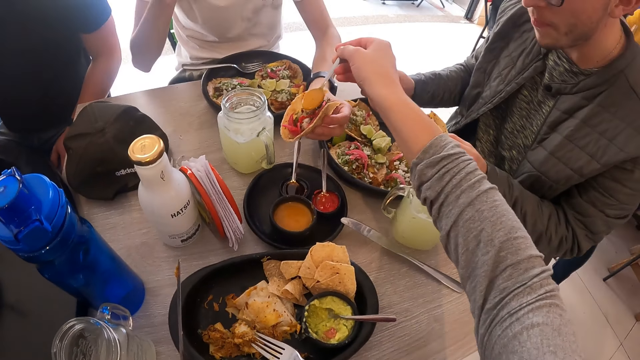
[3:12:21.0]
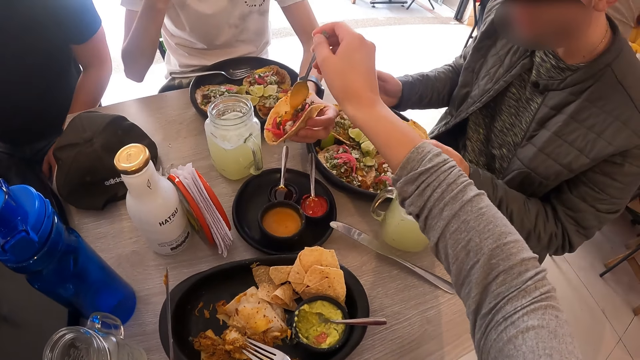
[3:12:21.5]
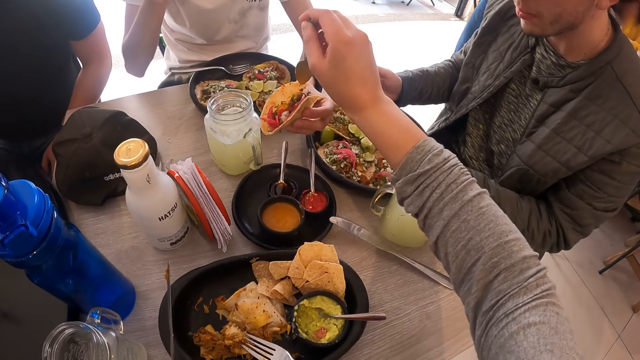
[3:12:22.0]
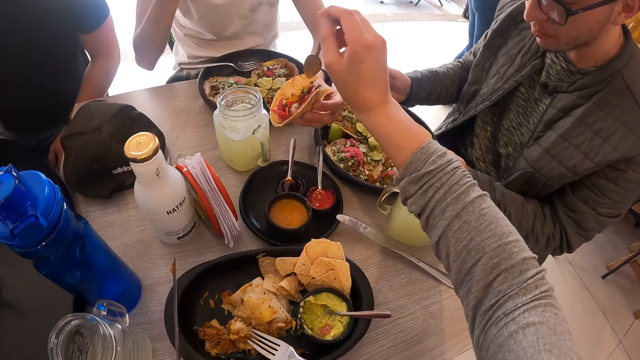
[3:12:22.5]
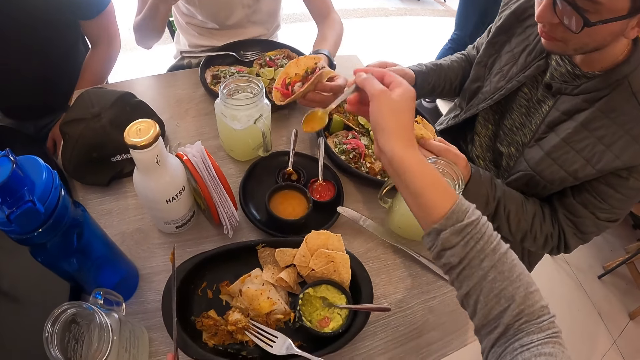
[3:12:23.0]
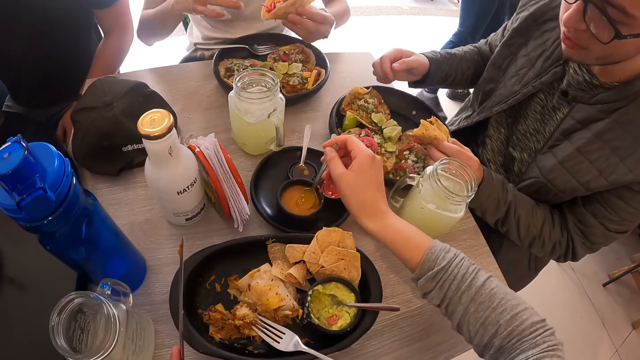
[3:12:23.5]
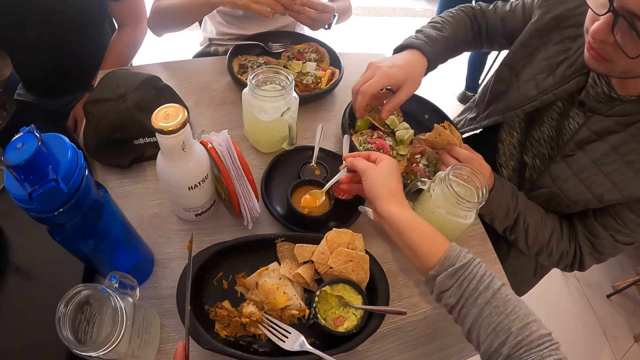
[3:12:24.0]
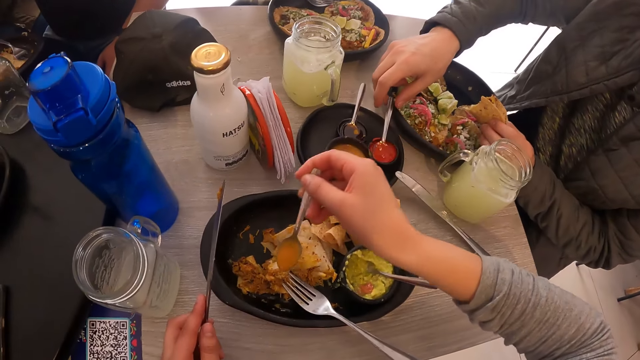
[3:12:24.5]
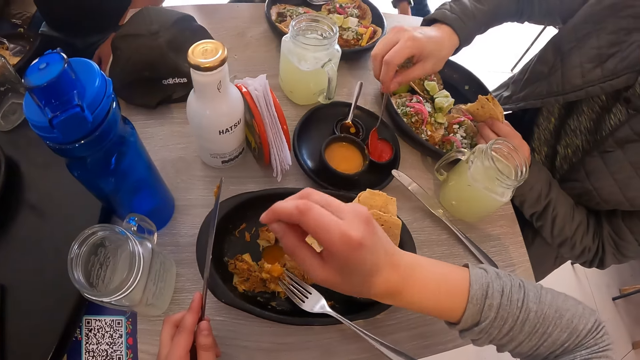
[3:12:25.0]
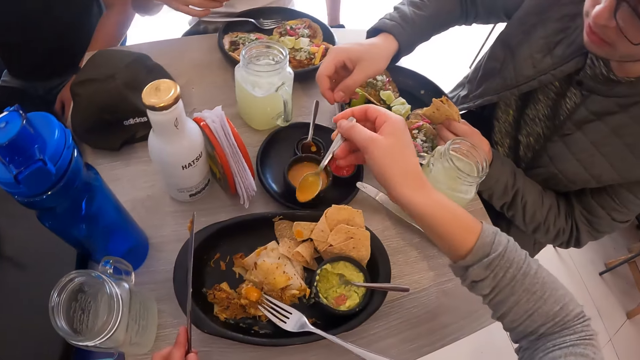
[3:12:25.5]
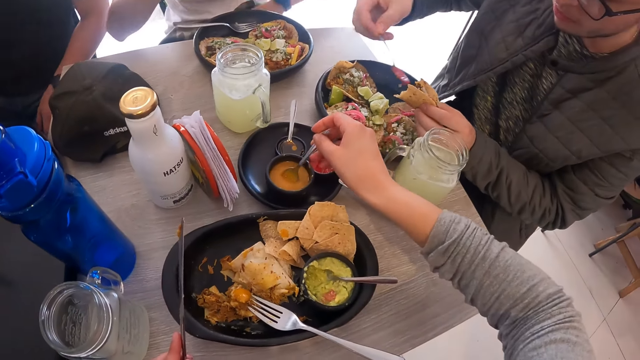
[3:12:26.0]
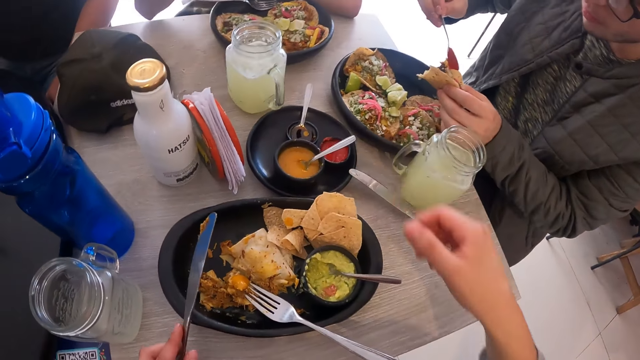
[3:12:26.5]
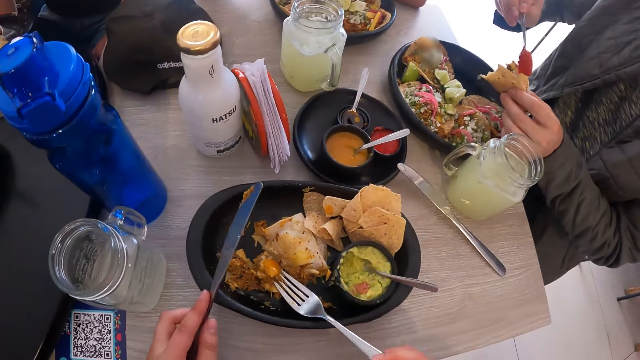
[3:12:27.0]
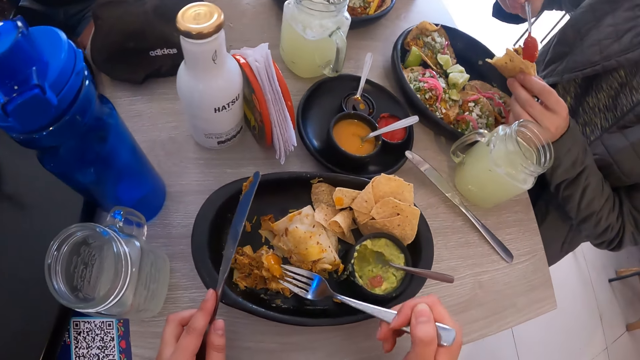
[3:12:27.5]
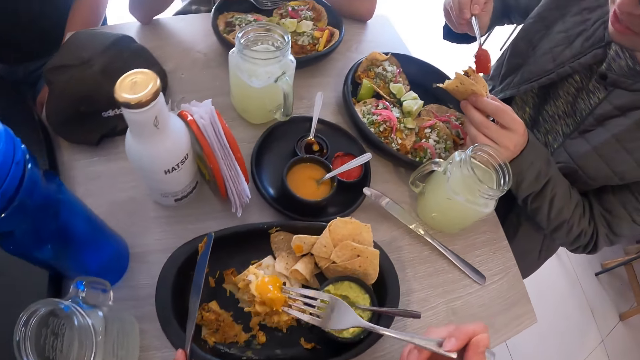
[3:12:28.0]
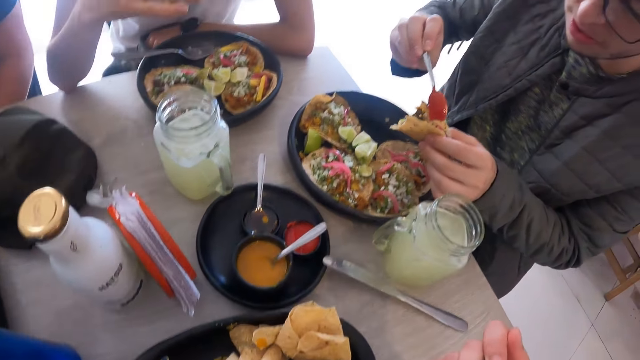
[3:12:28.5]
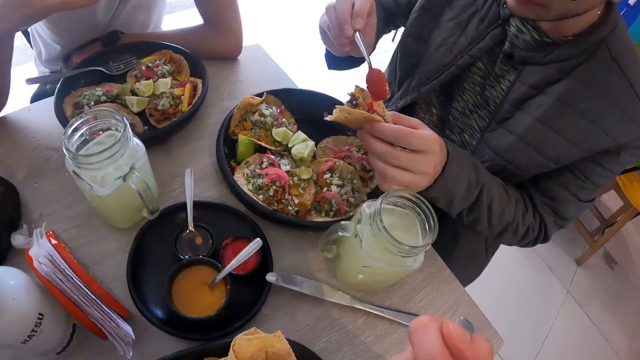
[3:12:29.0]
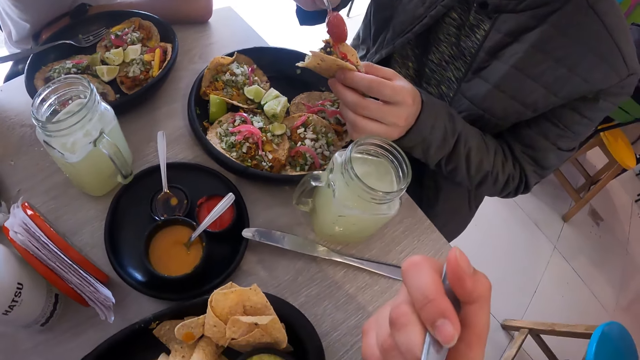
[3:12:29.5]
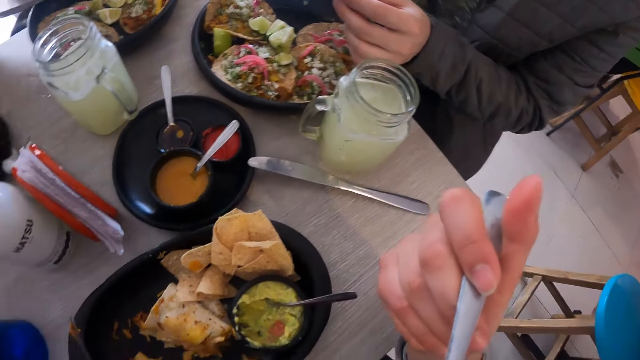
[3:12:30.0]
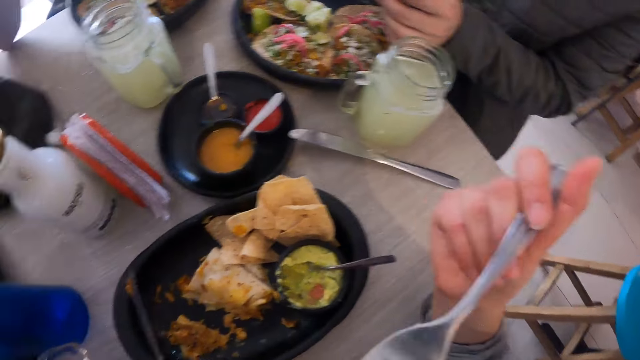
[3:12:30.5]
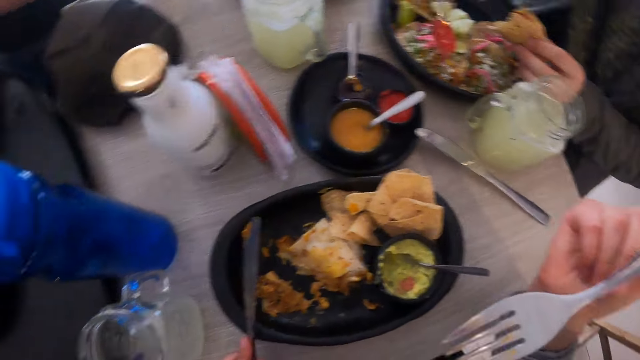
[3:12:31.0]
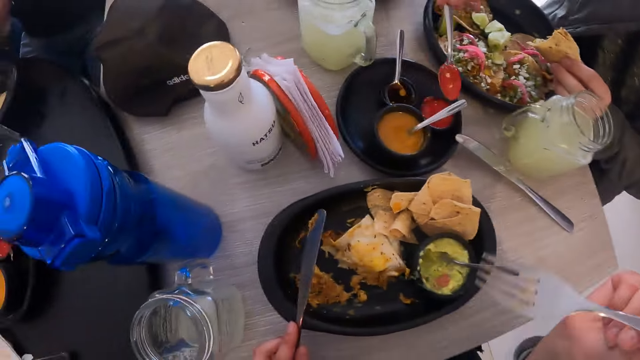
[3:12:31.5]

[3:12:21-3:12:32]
The camera wearer pours some cheese sauce from the spoon in his right hand onto a taco in a man's left hand. He takes some sauce from the cup with the spoon in his right hand. He pours some cheese sauce from the spoon in his right hand on the plate. Another man picks the spoon from the cup with his right hand. The camera wearer drops the spoon in his right hand in the cup. The other man pours some ketchup sauce from the spoon in his right hand onto the taco. The camera wearer picks the fork from the plate with his right hand and eats the pancake on the fork in his right hand. The other man pours something on the food.

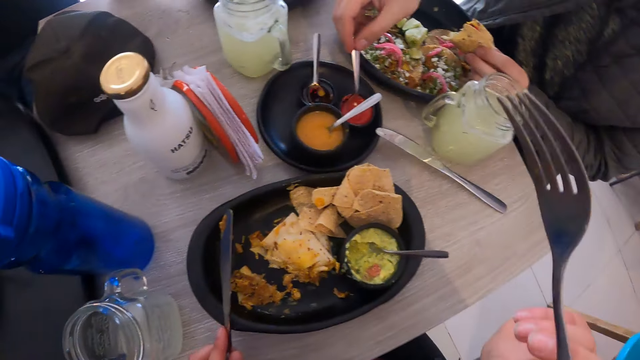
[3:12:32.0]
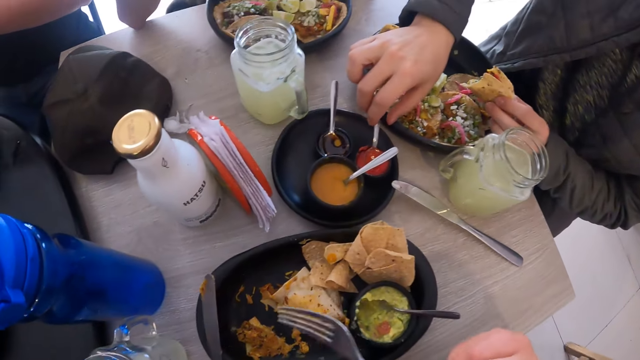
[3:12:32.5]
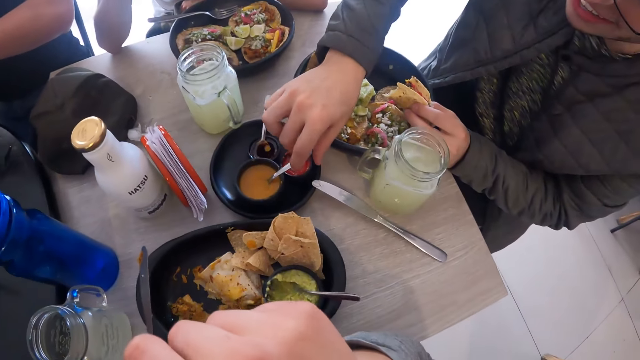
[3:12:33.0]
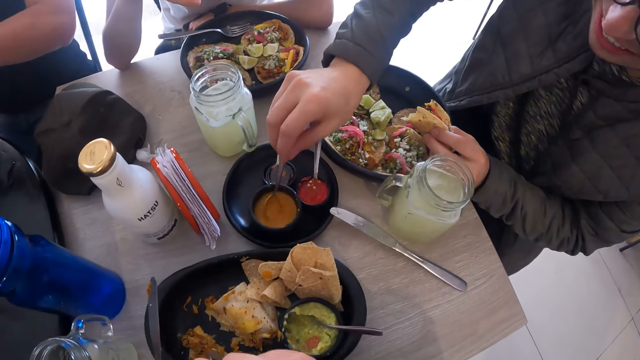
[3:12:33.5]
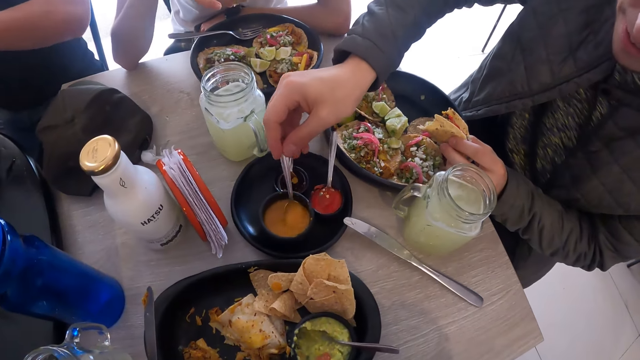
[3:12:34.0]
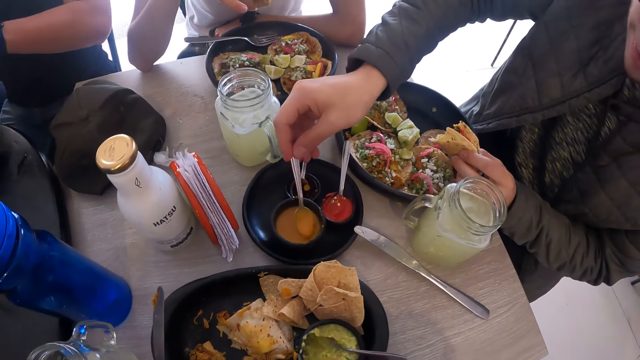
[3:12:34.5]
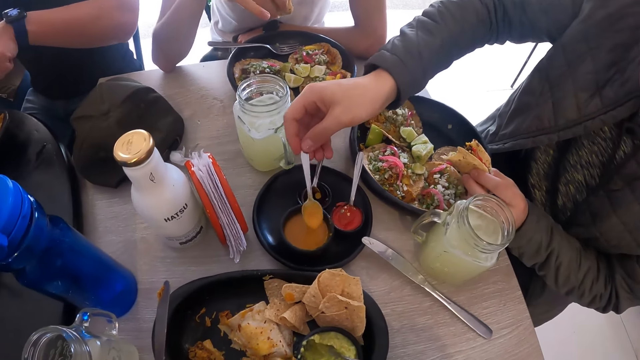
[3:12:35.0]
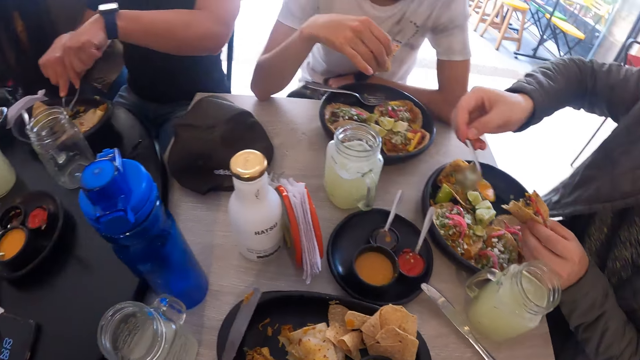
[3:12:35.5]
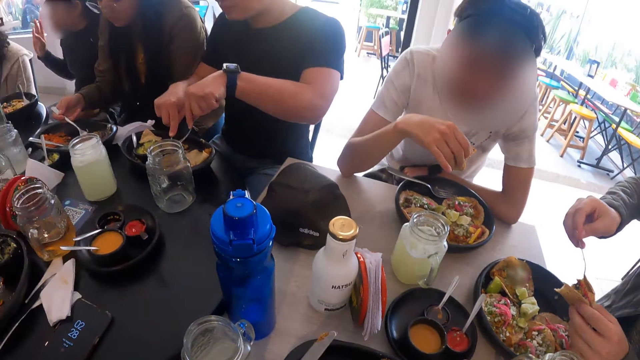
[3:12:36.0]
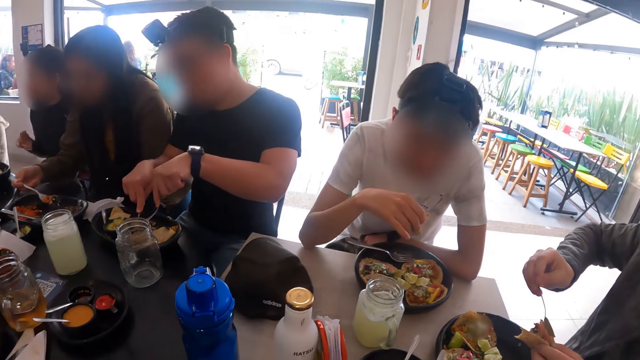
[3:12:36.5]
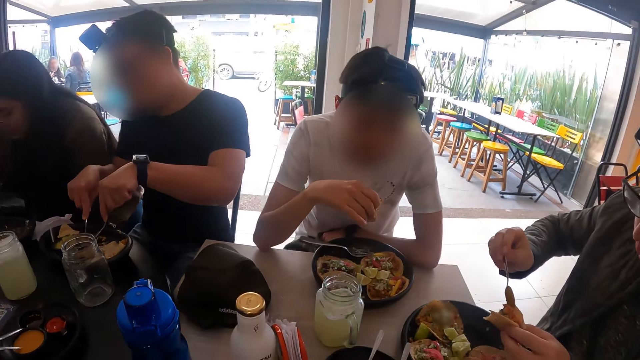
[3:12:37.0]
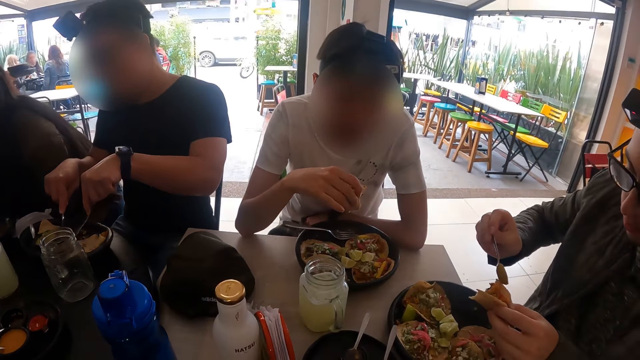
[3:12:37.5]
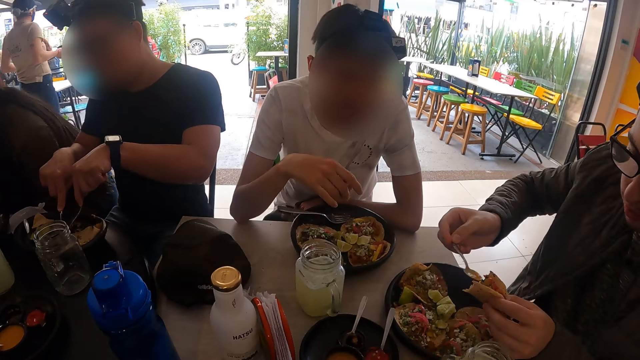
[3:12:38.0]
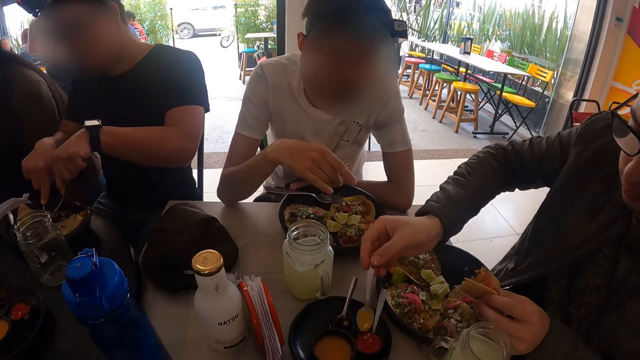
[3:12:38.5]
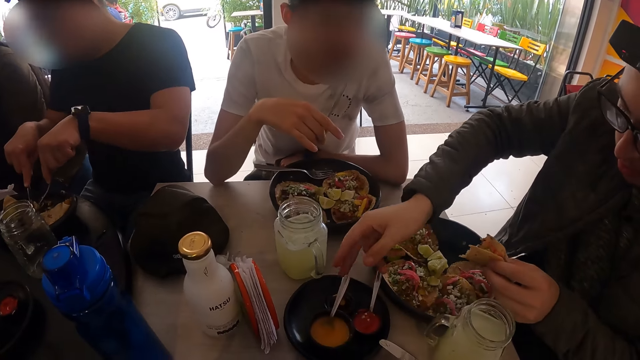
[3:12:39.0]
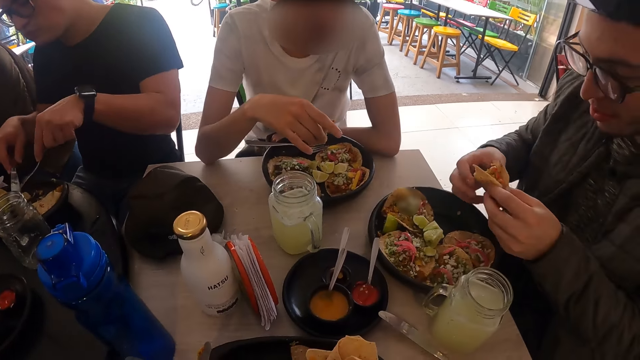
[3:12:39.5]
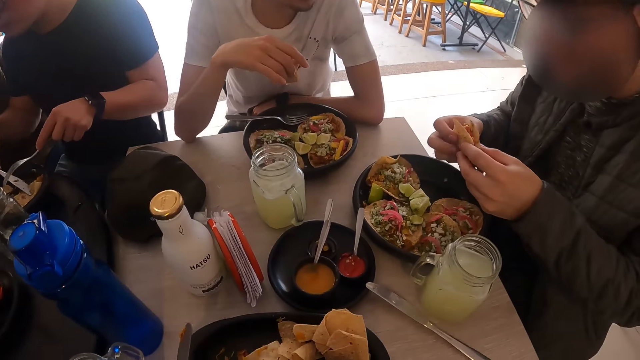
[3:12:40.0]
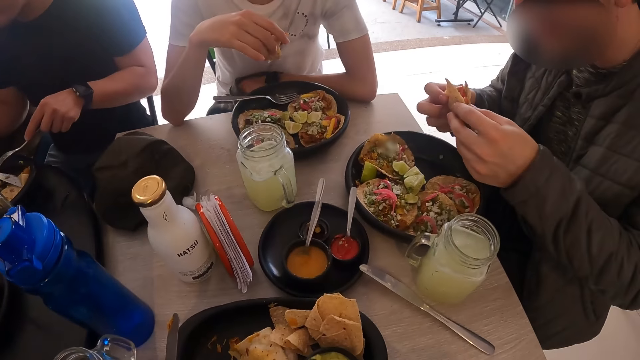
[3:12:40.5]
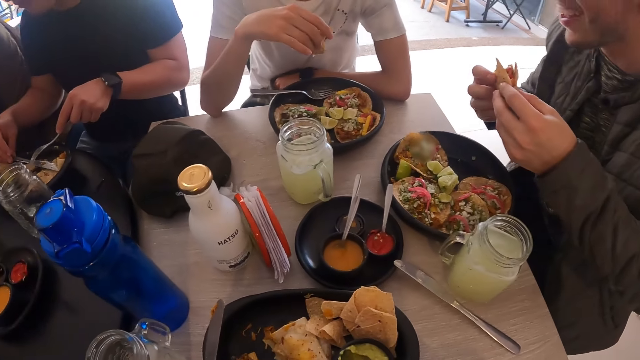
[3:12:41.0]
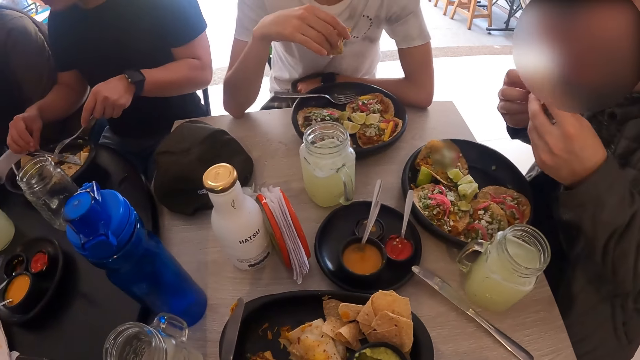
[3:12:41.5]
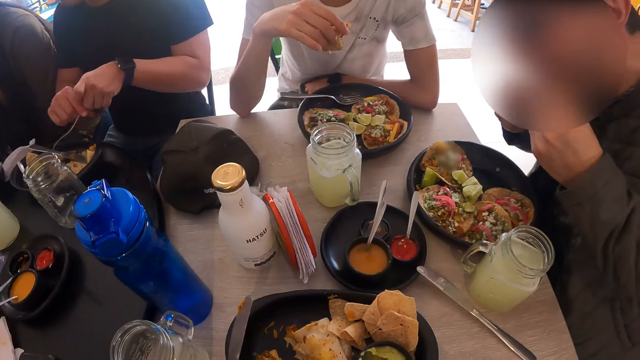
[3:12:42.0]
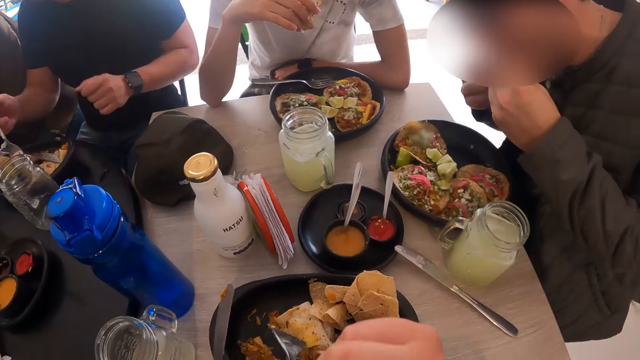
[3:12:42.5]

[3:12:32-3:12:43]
A man drops a spoon in his right hand in the cup. He picks the spoon from the cup with his right hand and takes some cheese sauce from the cup with the spoon in his right hand. Another man cuts a pancake on the plate with the fork and the knife in his hands. The first man pours some cheese sauce from the spoon in his right hand onto a taco. He drops the spoon in his right hand in the cup, holds the taco with both hands, and eats the taco in his hands.
